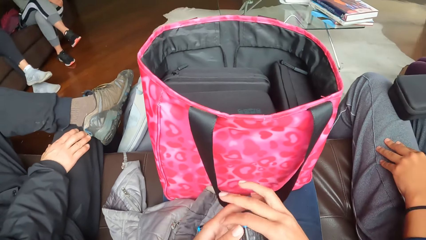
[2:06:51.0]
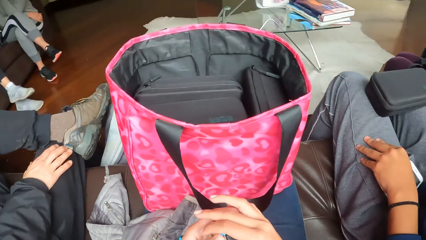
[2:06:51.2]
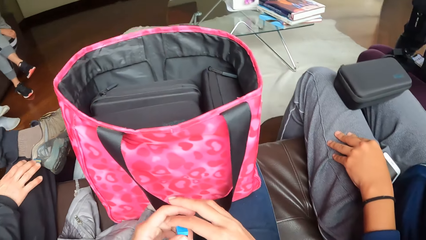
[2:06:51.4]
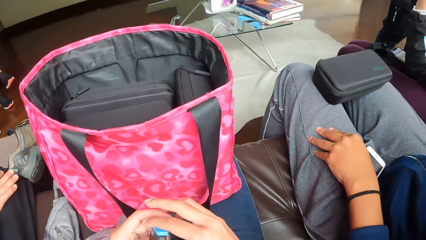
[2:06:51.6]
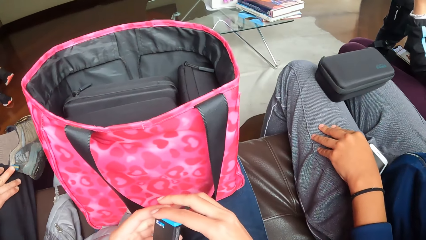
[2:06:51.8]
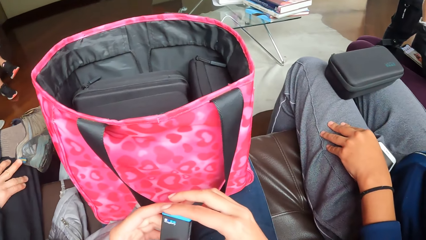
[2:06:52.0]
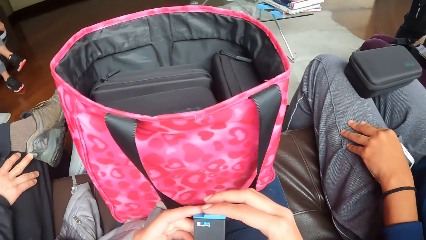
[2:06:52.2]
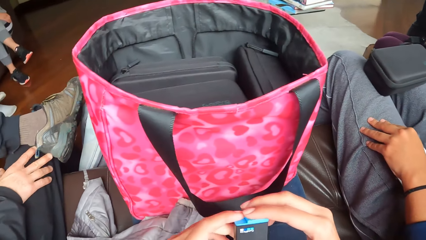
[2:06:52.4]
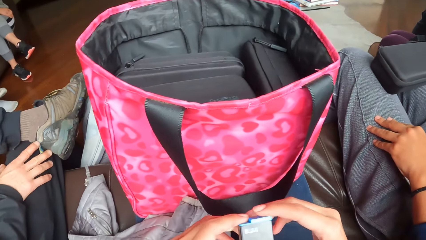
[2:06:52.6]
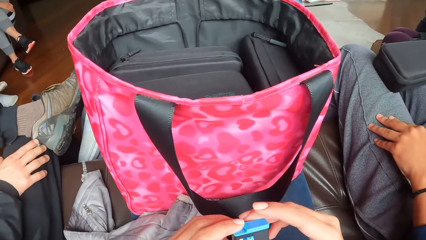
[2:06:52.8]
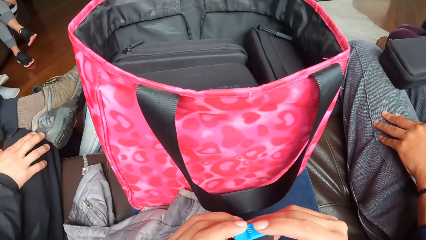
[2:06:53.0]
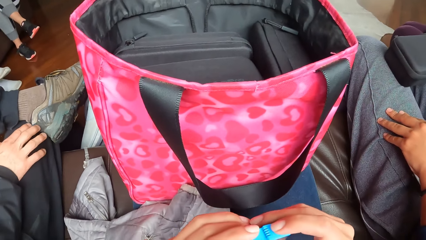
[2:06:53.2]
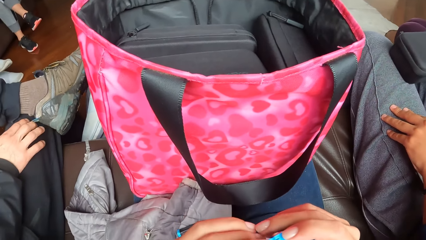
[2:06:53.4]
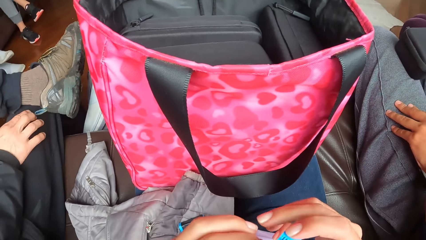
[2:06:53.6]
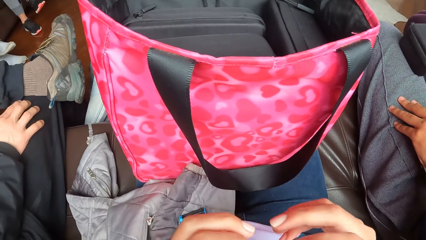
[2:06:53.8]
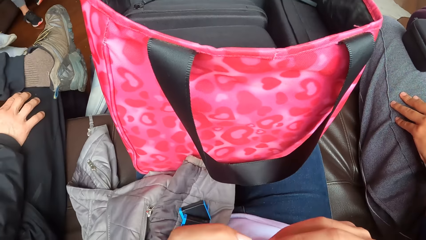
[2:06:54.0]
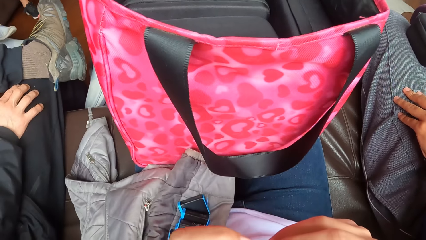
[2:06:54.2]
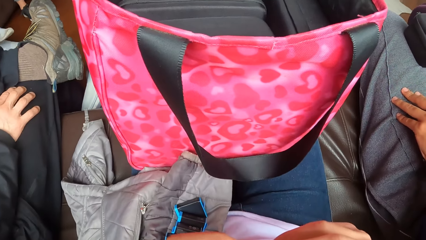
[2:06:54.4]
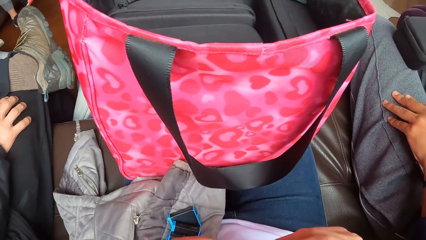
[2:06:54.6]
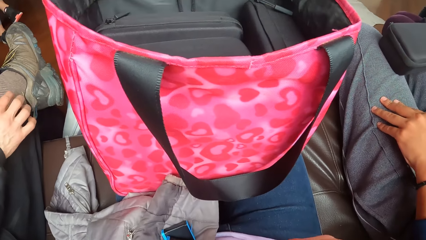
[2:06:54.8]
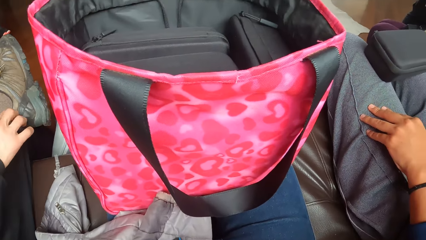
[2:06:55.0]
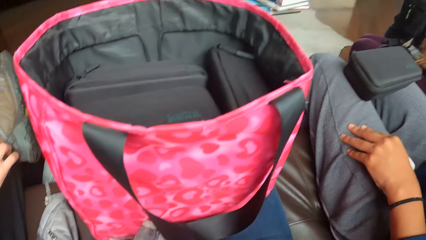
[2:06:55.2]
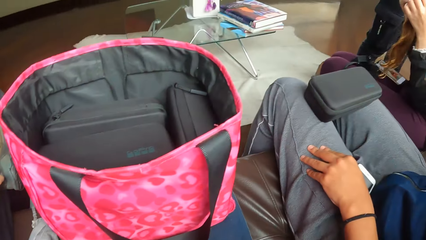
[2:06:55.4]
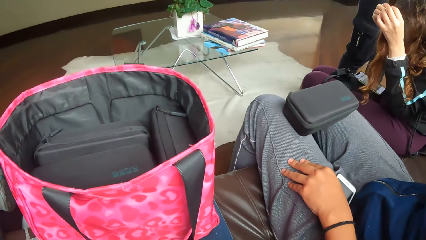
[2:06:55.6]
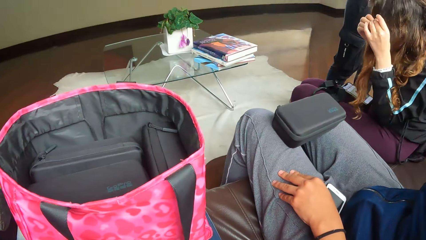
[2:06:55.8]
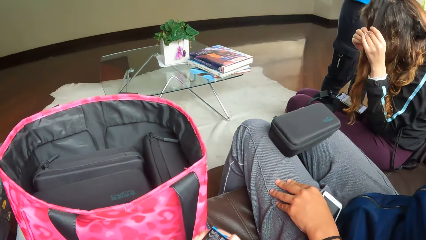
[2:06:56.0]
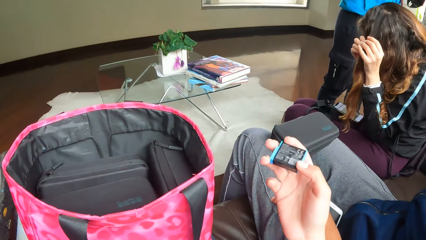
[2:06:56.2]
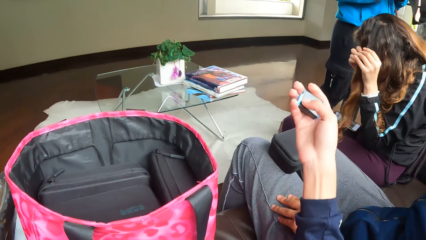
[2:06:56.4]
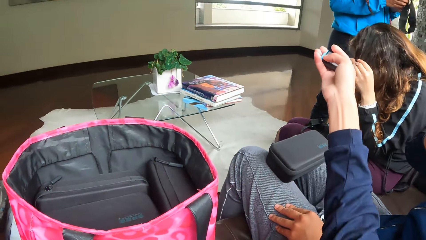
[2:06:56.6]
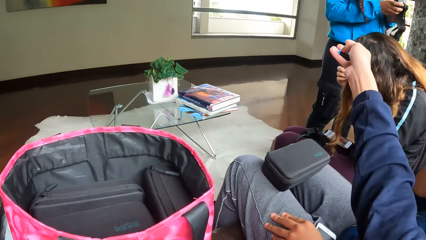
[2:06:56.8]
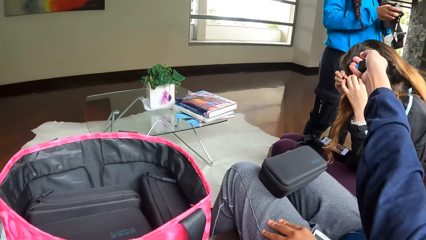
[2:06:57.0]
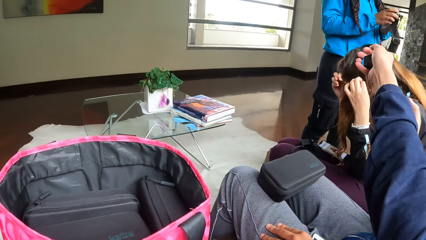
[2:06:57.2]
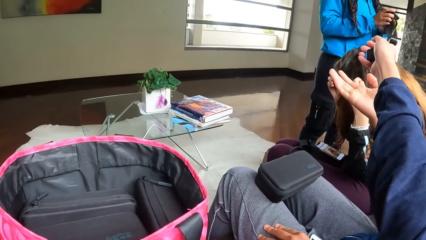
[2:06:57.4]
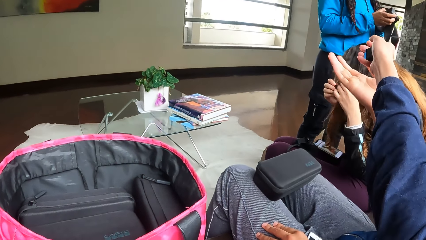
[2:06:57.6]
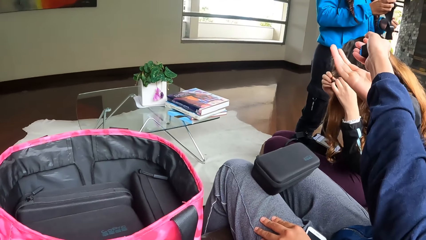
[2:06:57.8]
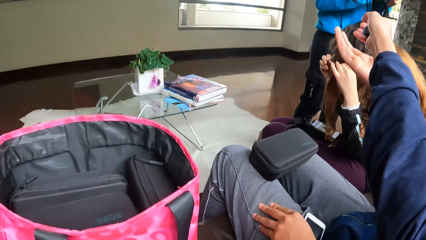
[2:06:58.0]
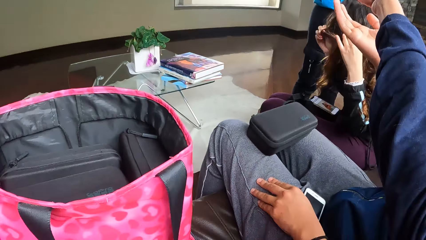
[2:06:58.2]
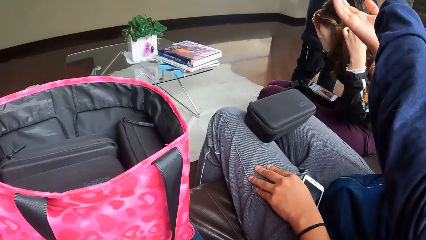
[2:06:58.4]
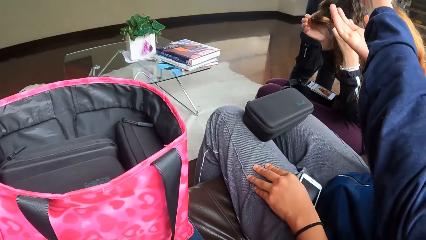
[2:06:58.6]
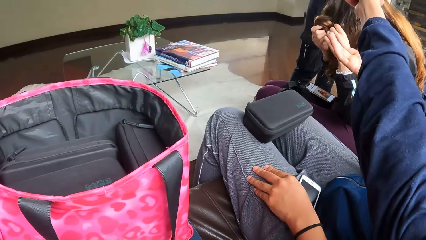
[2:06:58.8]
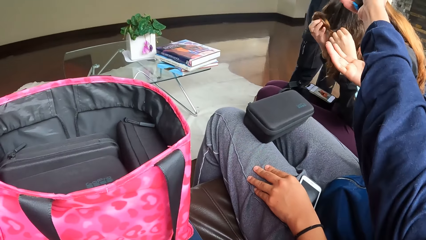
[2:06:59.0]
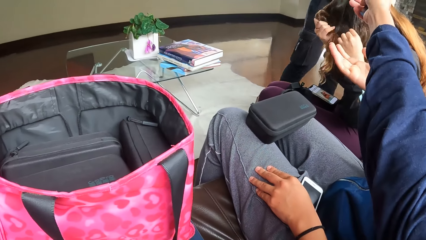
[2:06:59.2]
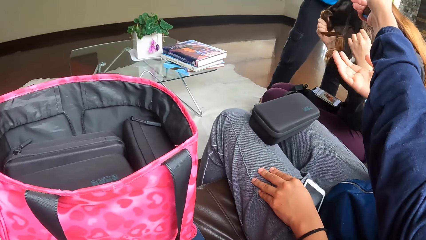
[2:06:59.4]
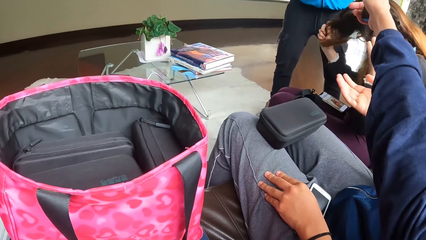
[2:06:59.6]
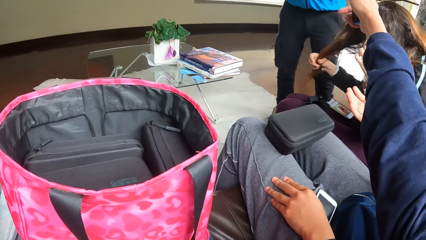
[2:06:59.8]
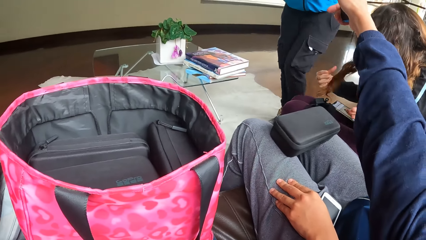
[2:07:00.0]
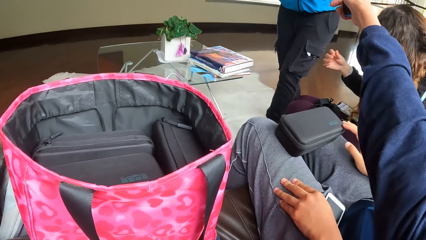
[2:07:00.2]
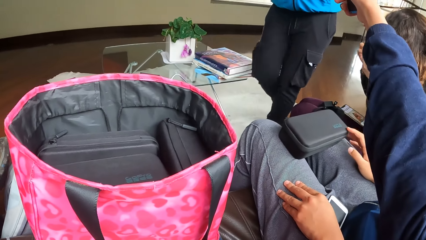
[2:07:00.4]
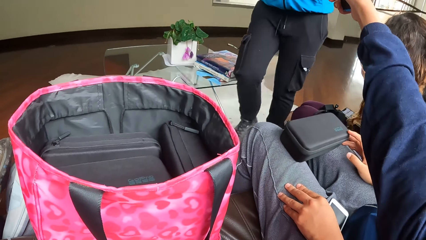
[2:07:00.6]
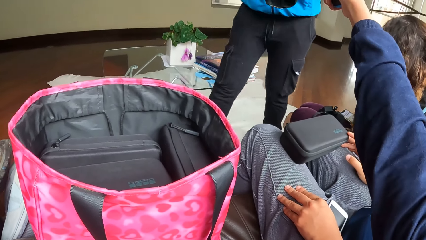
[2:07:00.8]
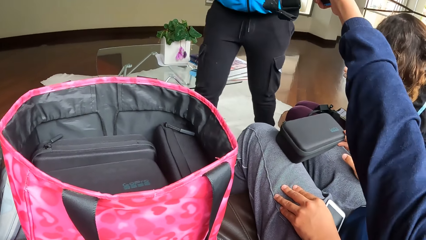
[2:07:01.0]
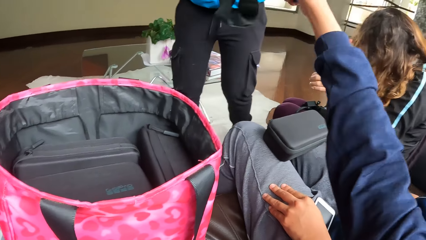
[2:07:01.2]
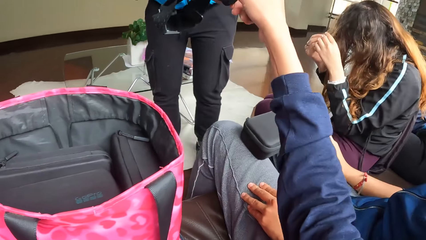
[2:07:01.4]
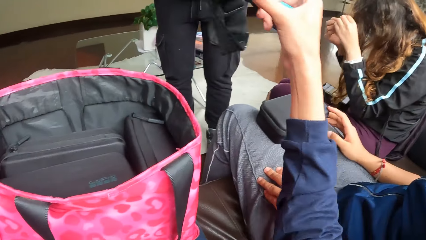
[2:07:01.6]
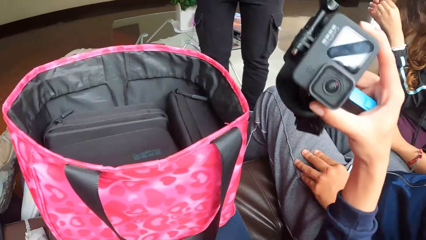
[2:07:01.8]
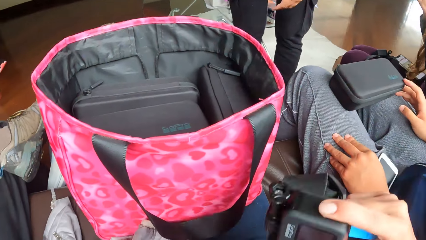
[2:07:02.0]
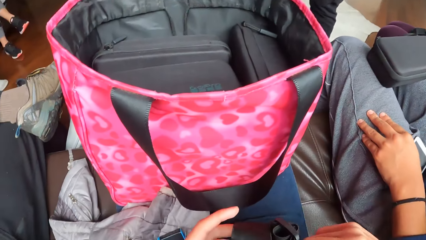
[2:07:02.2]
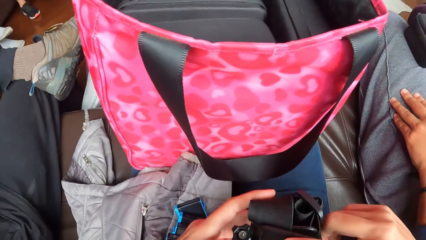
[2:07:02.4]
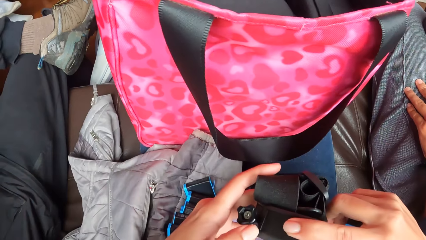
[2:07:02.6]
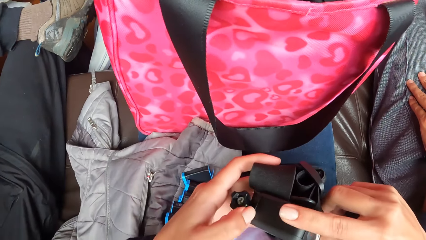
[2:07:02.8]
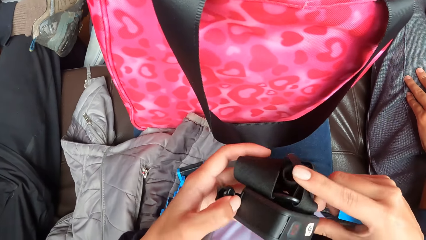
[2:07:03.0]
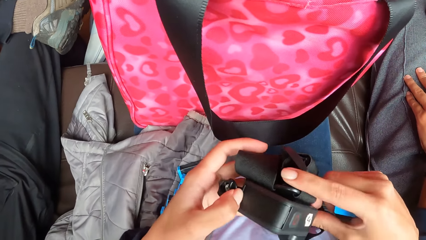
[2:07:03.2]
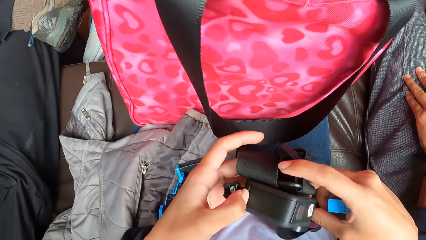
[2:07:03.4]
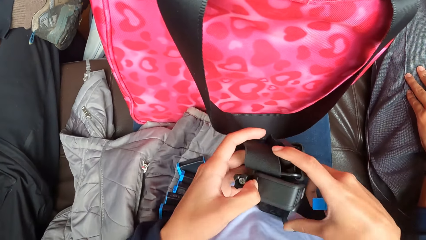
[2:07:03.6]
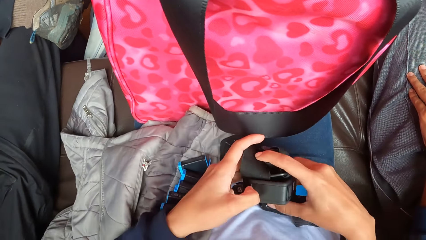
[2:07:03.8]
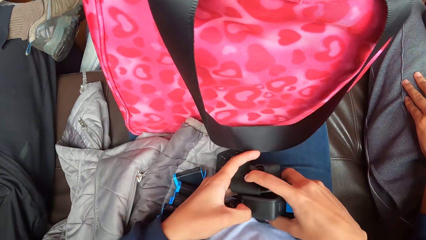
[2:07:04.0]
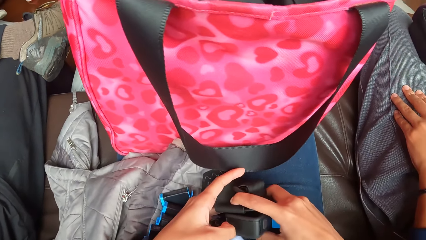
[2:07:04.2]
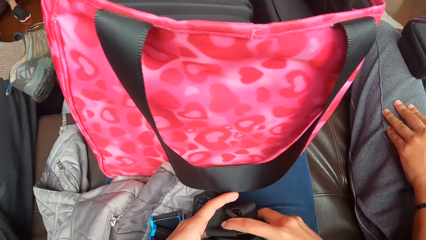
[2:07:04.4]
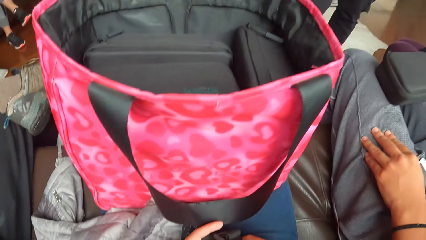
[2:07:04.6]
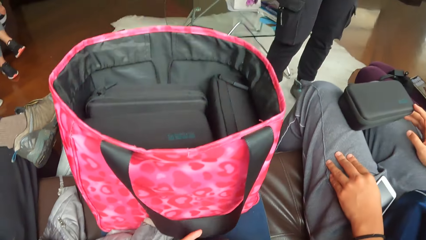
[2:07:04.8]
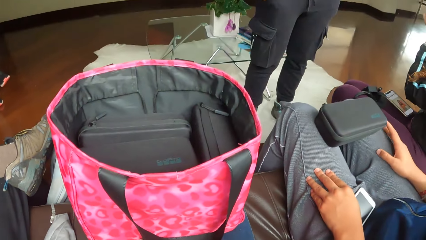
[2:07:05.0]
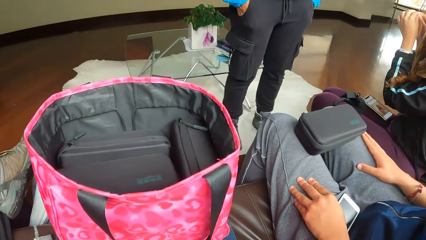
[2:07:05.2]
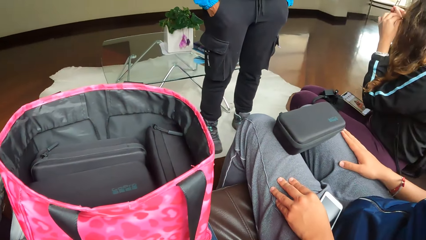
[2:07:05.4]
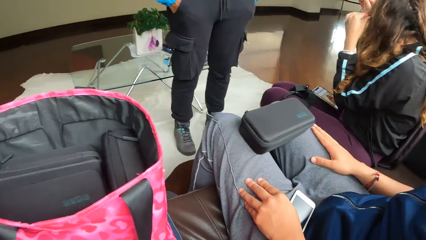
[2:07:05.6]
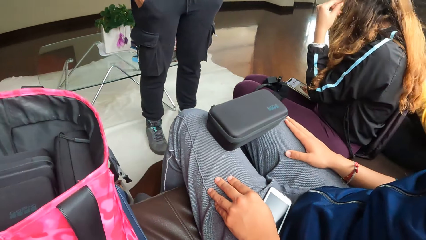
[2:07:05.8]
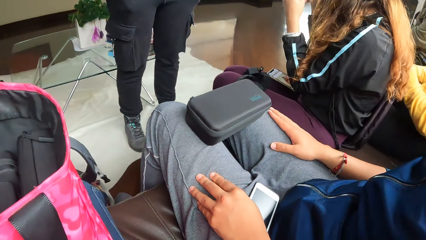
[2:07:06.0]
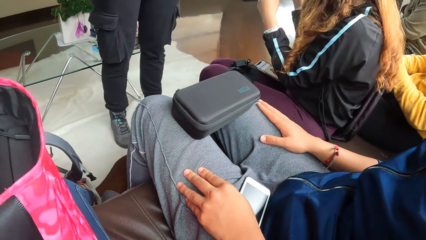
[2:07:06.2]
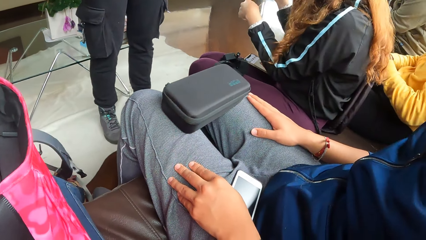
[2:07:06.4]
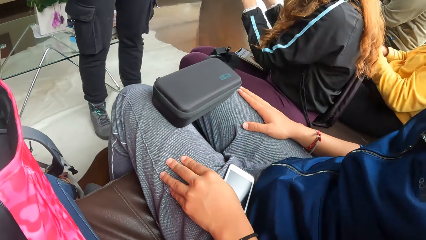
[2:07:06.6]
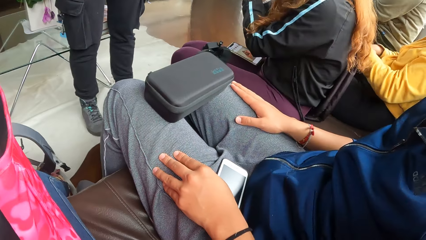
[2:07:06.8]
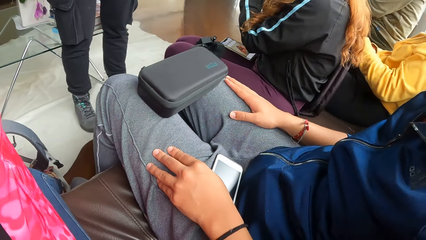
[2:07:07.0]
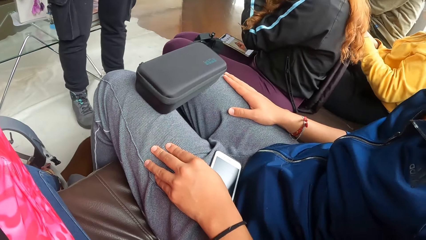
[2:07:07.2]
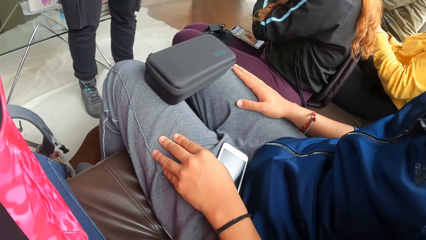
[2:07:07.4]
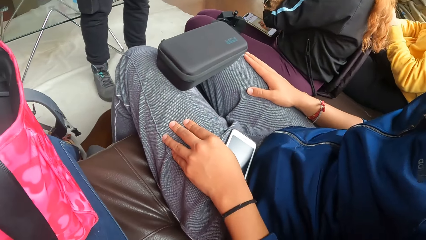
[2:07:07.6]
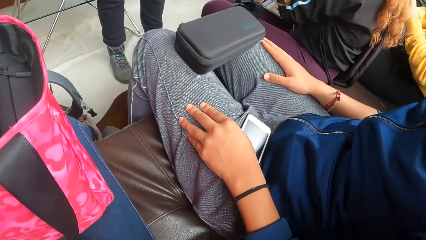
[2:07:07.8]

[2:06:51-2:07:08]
The camera wearer passes the battery in her right hand to her left hand. She puts some batteries on her lap. She holds some batteries in hand. She stretches her right hand towards a woman. A lady touches her hair. Another woman stretches her right hand towards the camera wearer's right hand. The first woman approaches the camera wearer. The camera wearer raises her hands towards the first woman. She collects a camera from the first woman's right hand with her right hand. She holds the camera with both hands. She places the camera in her hands on her thigh. She touches the camera in hand. The first woman stands in front of the second woman.
